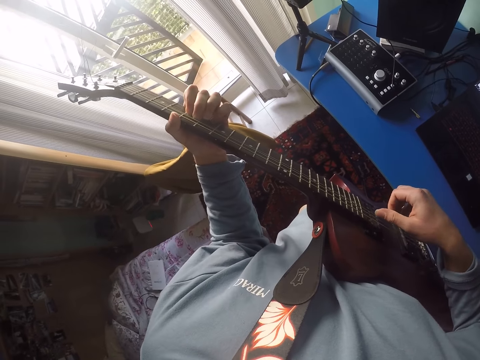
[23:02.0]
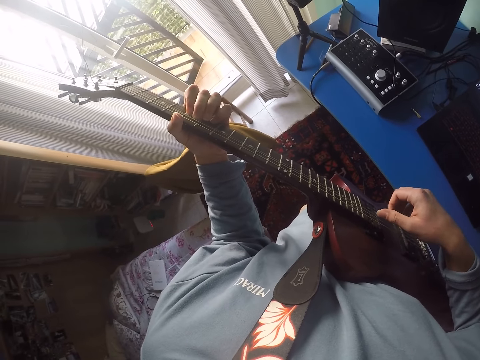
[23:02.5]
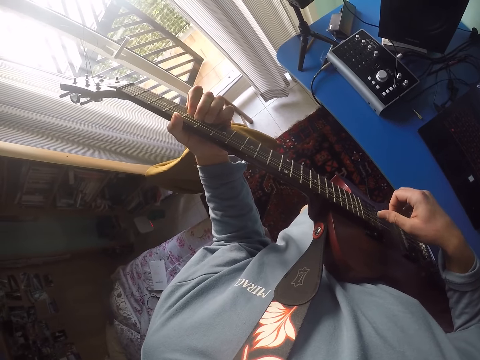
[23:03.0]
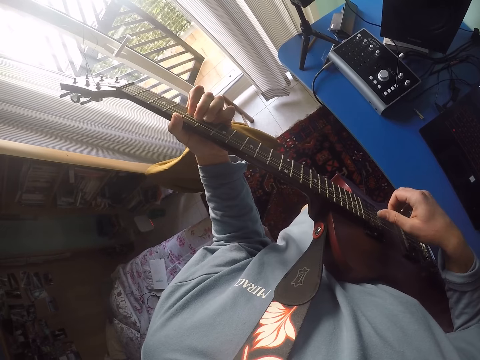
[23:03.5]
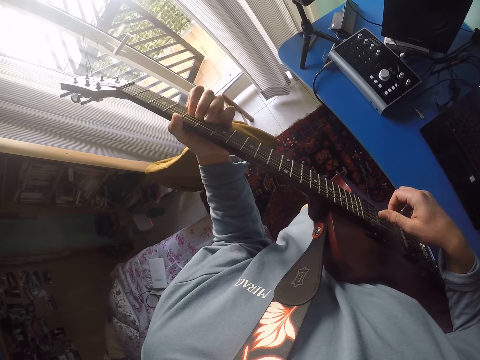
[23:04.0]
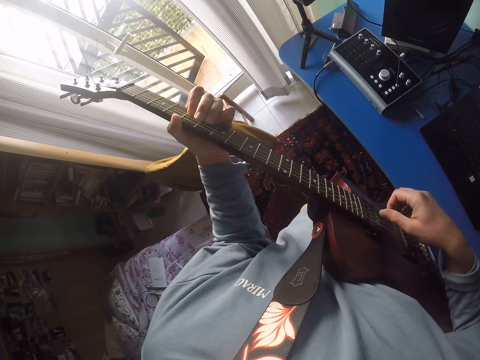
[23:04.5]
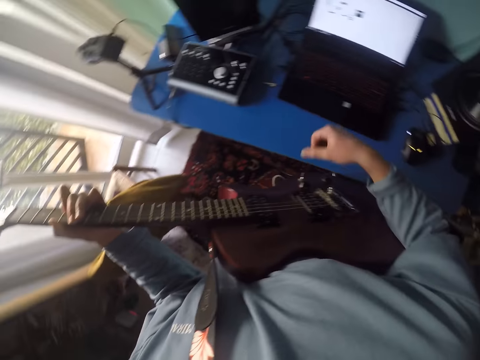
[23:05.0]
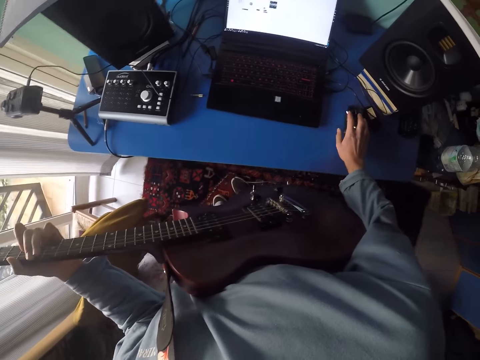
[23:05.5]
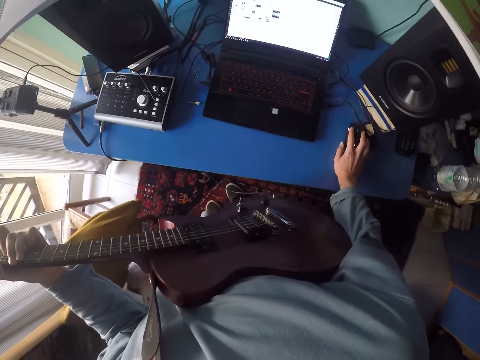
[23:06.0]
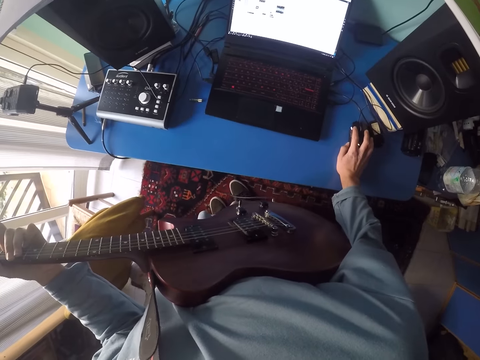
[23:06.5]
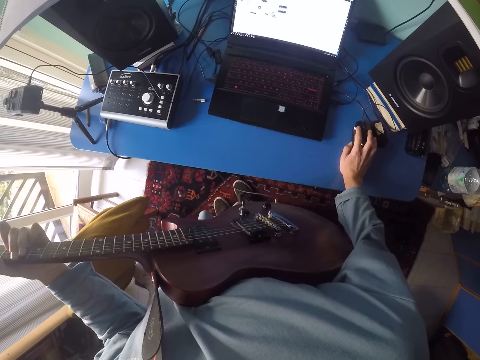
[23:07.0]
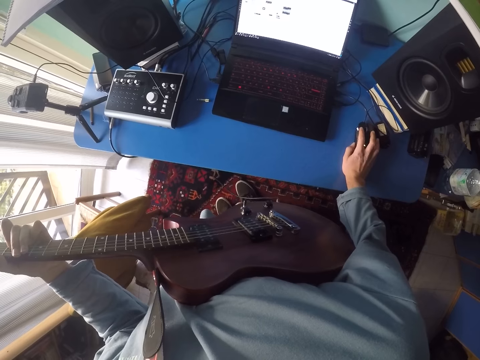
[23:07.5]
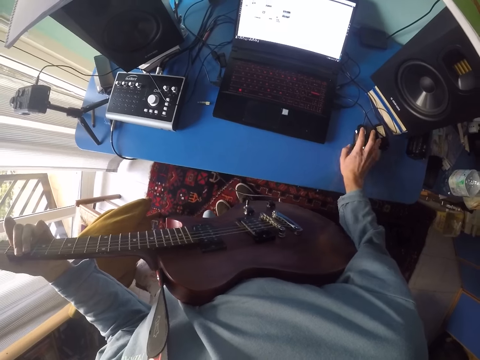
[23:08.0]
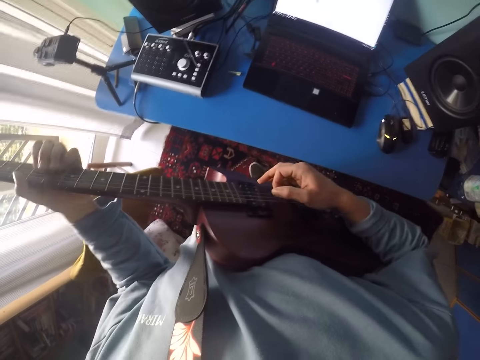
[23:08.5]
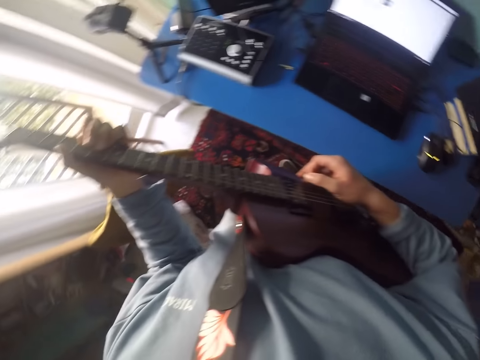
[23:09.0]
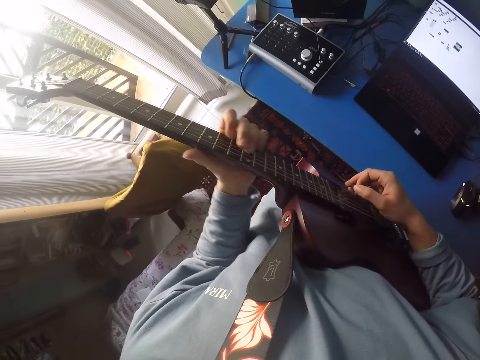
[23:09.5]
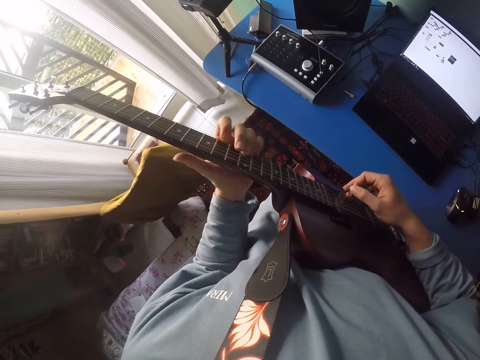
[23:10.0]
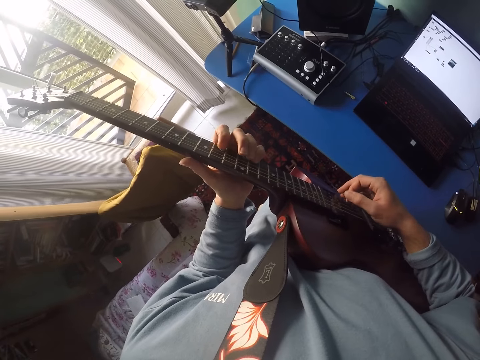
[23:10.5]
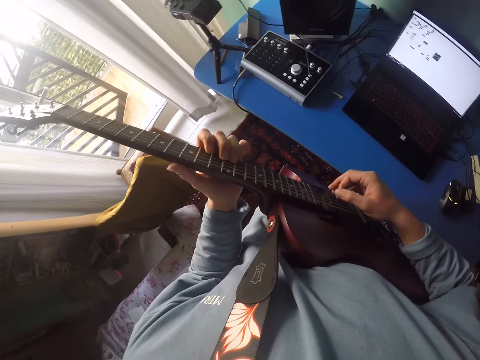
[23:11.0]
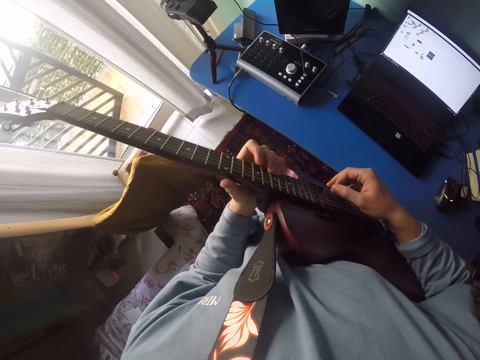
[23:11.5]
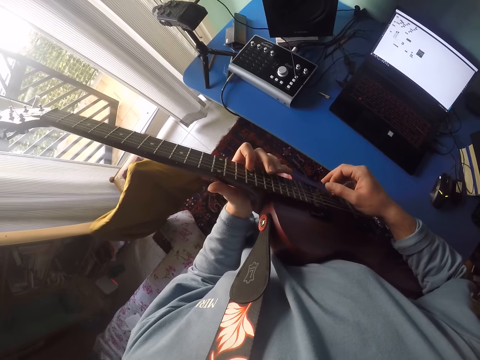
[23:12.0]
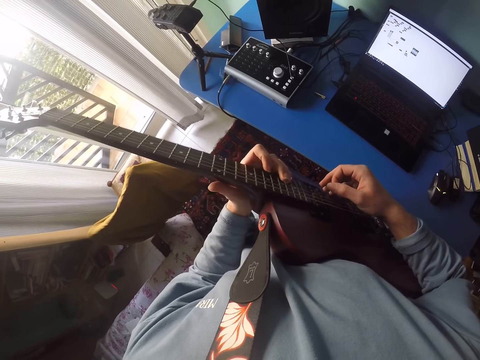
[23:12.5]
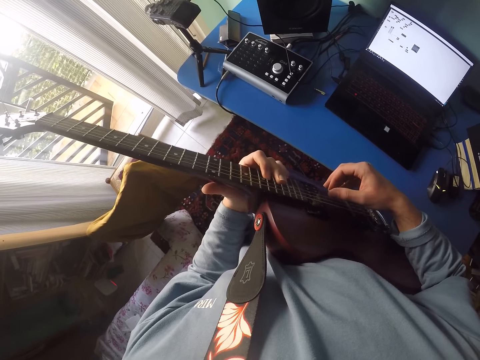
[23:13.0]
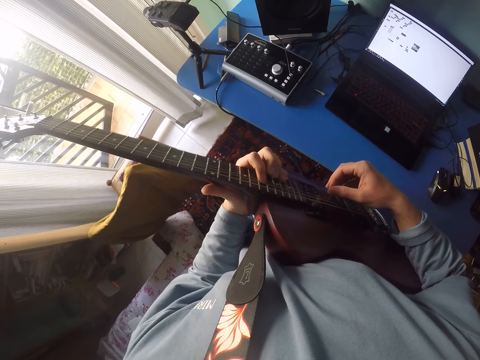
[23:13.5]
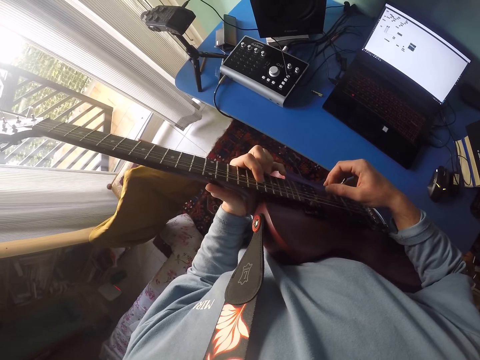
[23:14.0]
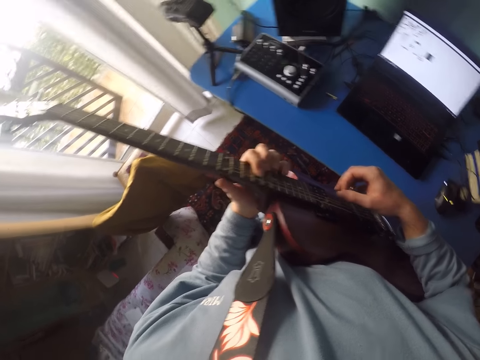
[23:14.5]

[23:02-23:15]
The camera wearer scrolls the mouse. They play a guitar.

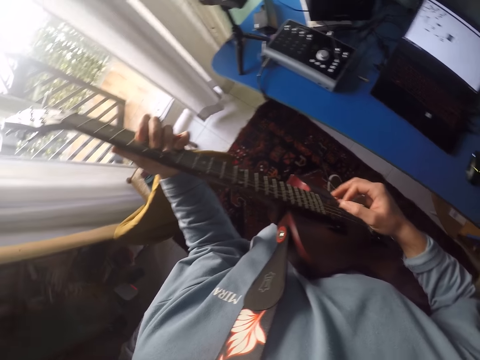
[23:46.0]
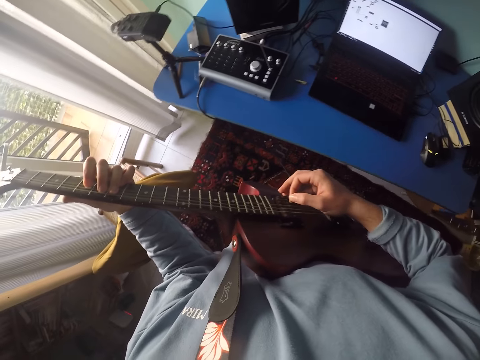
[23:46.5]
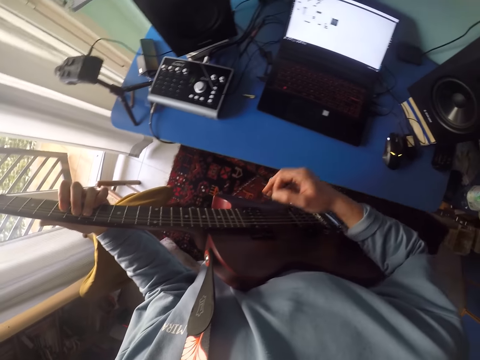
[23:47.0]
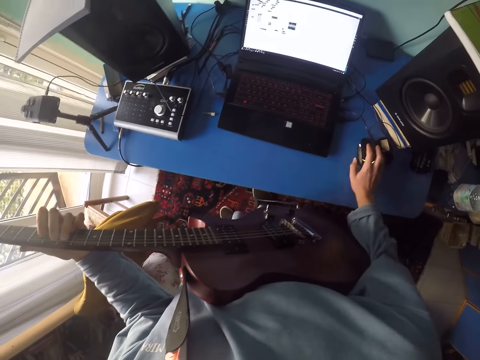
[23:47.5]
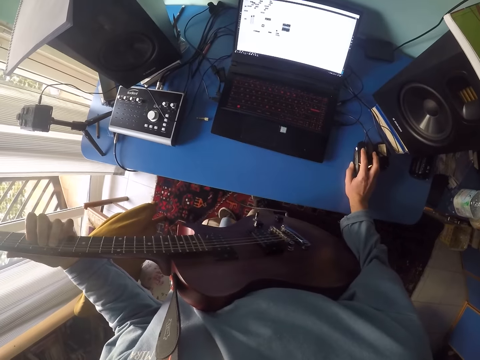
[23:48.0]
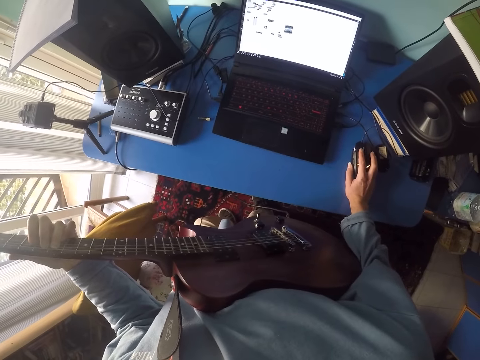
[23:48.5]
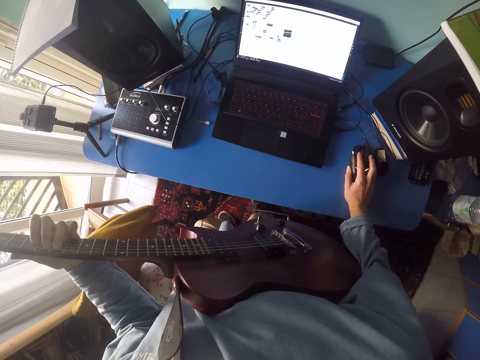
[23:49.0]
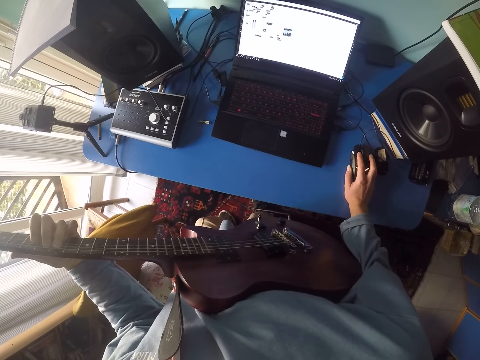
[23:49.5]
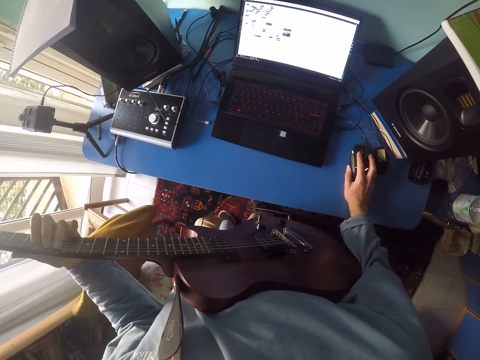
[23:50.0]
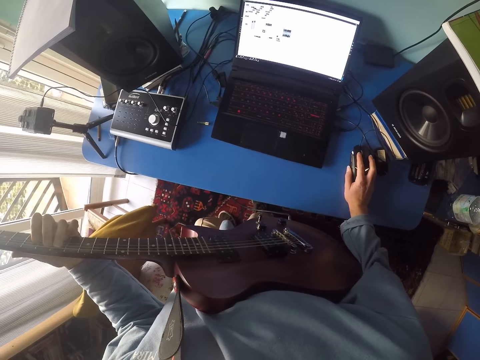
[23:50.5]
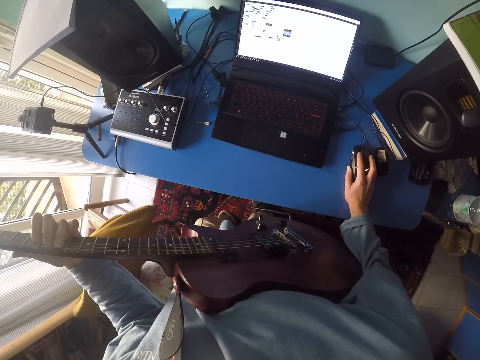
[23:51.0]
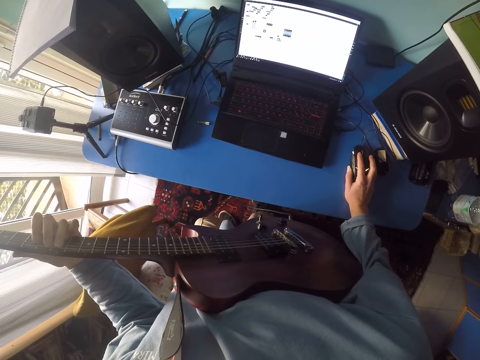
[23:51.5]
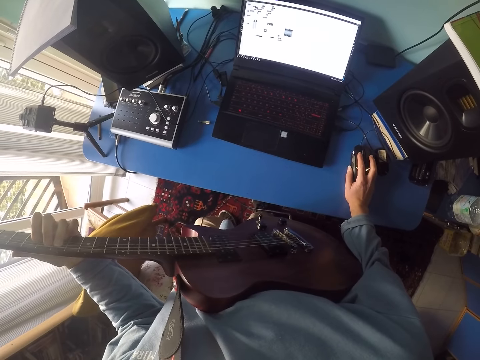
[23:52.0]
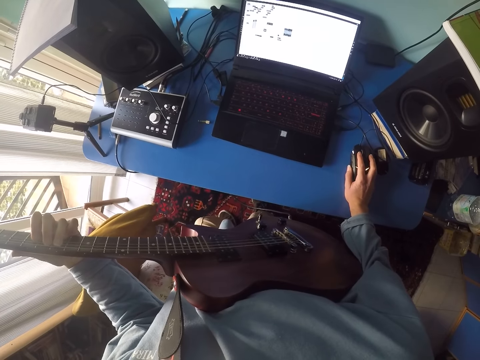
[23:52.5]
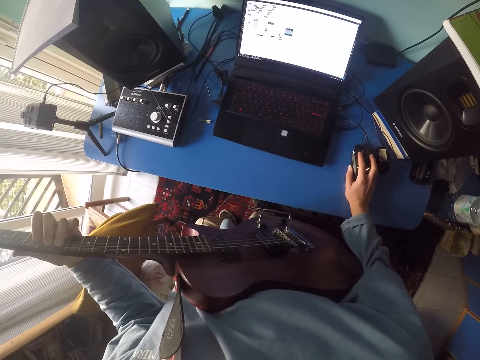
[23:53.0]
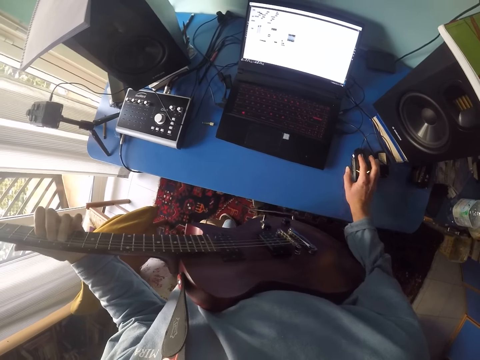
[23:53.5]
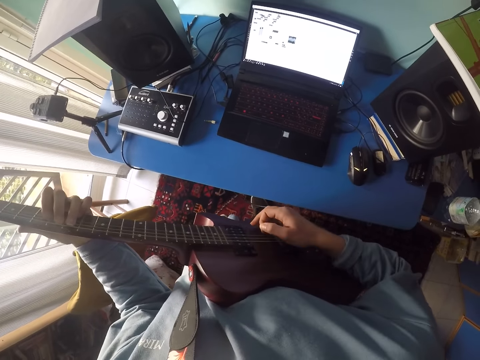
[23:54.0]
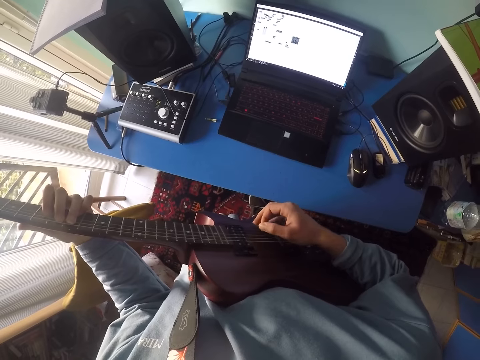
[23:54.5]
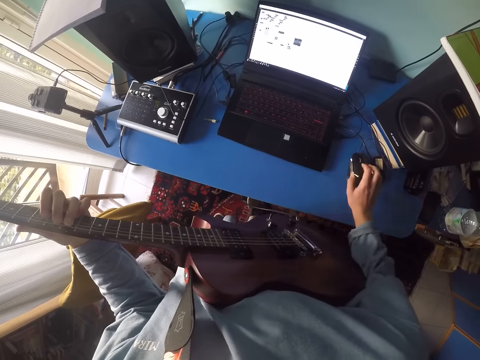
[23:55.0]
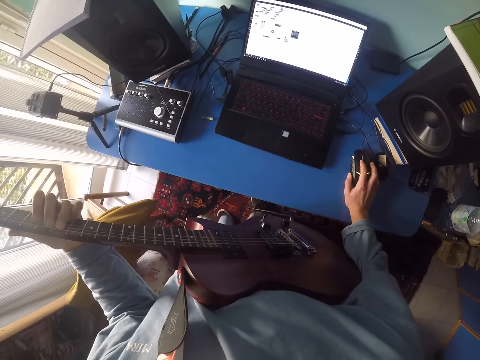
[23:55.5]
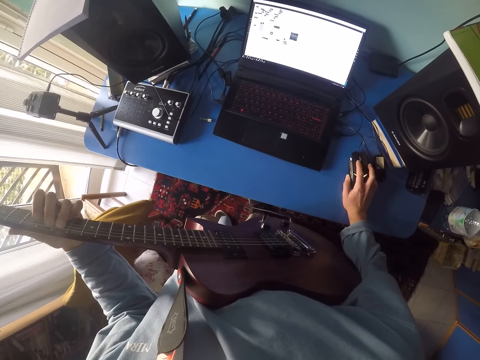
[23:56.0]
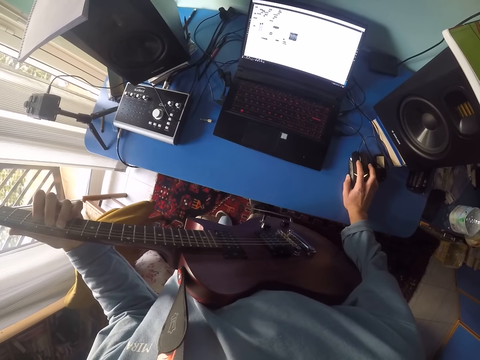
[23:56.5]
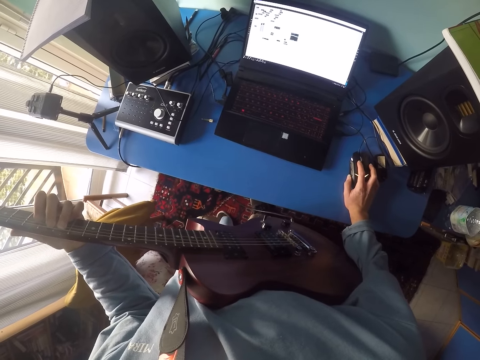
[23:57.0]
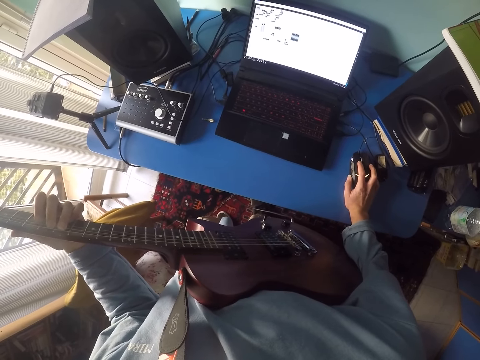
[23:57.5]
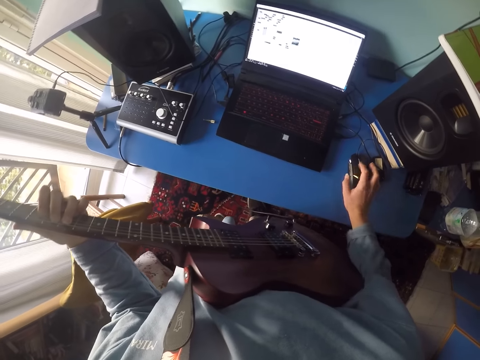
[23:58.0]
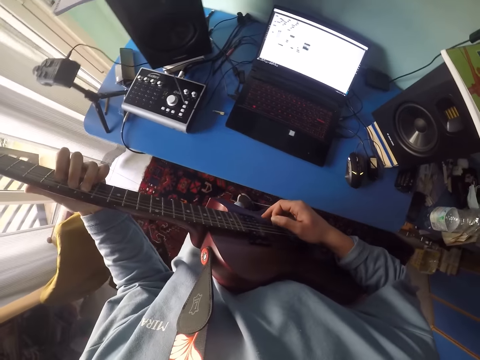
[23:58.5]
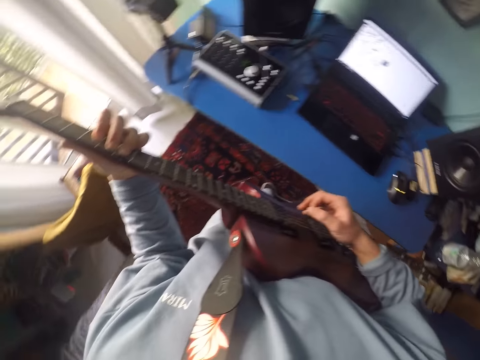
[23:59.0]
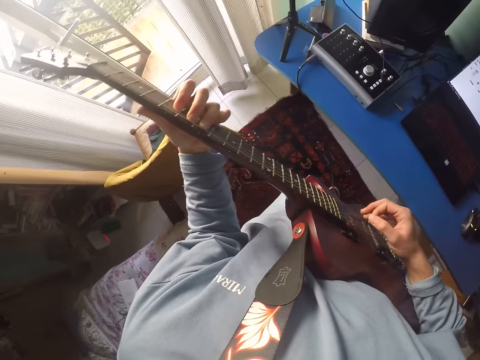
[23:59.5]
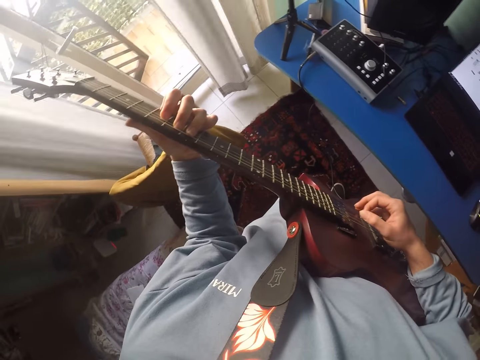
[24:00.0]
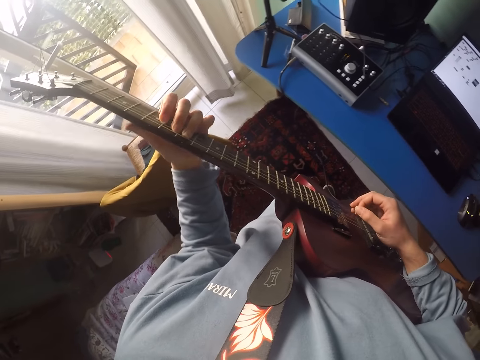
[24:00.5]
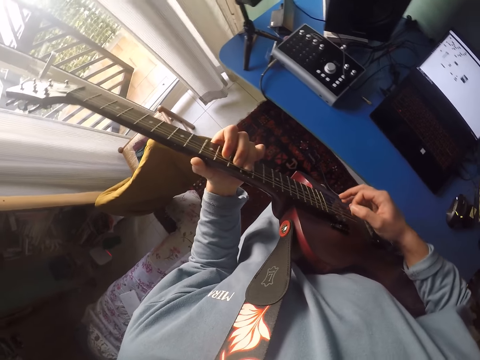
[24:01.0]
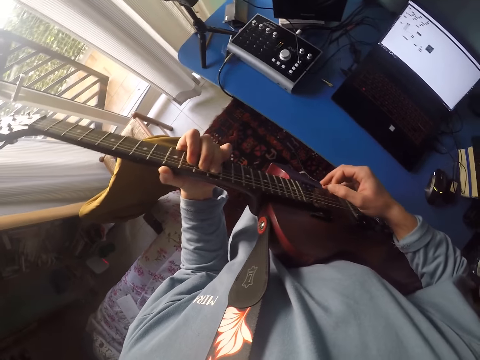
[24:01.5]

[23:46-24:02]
The camera wearer clicks the mouse. They play a guitar. They operate the mouse. They play the guitar.
